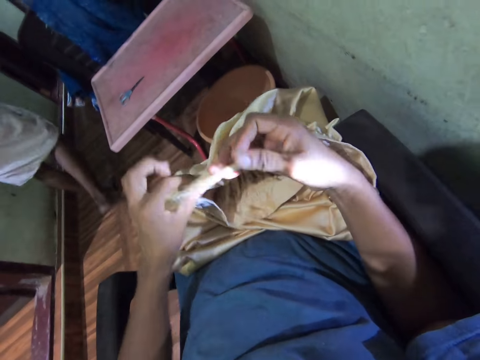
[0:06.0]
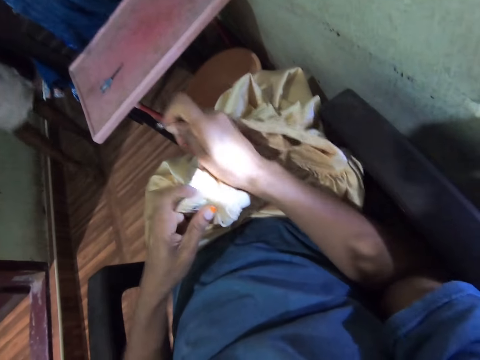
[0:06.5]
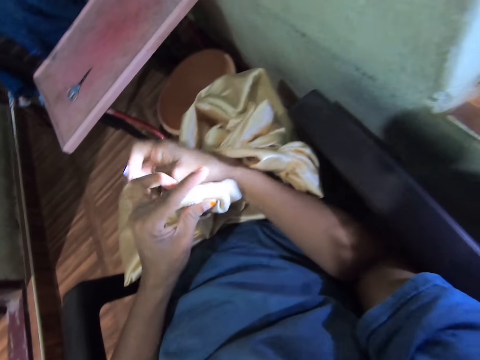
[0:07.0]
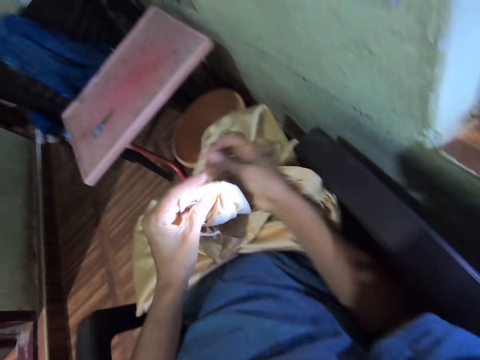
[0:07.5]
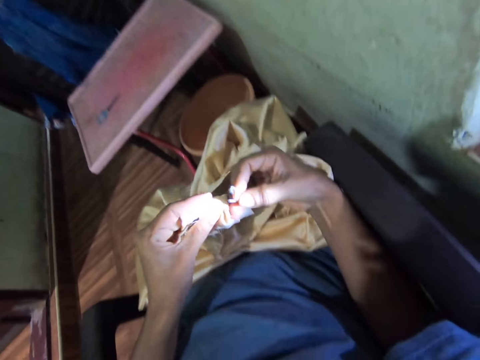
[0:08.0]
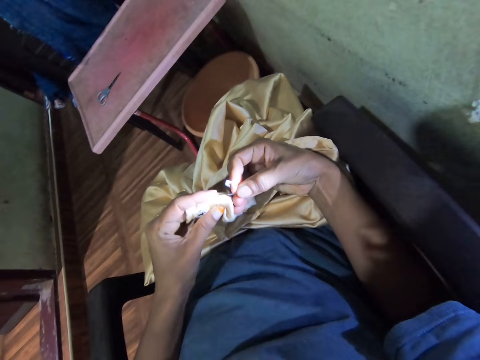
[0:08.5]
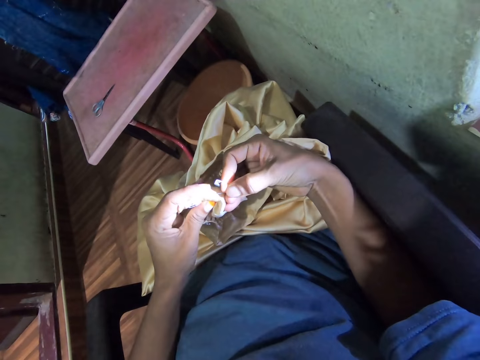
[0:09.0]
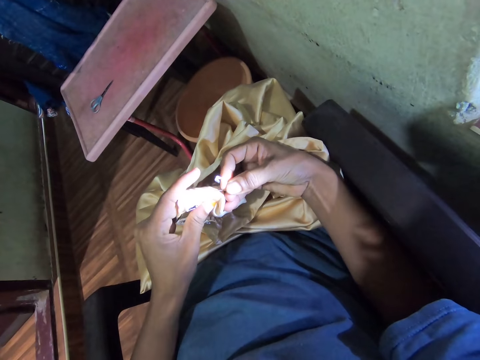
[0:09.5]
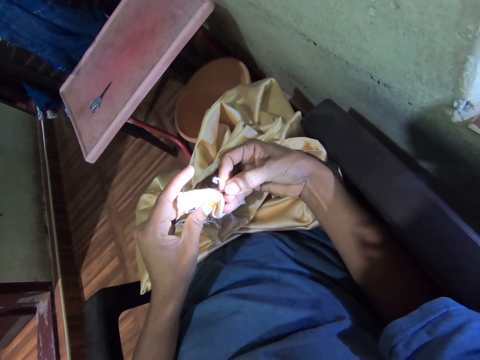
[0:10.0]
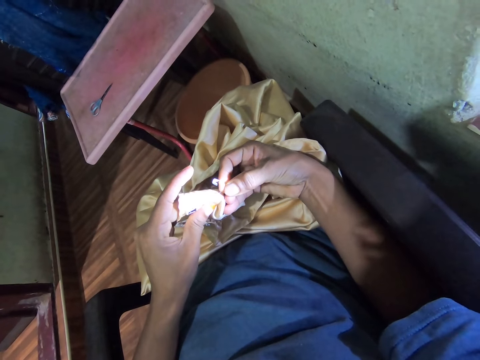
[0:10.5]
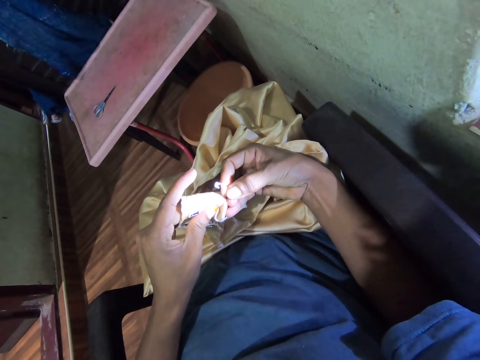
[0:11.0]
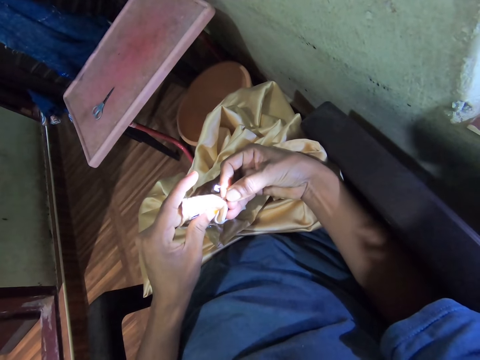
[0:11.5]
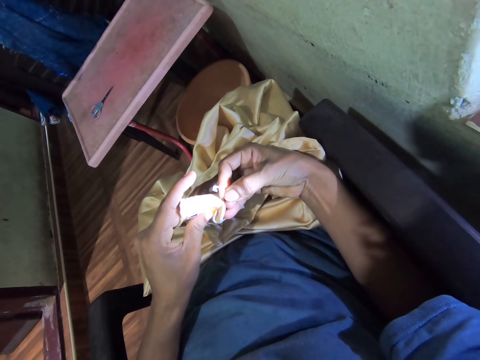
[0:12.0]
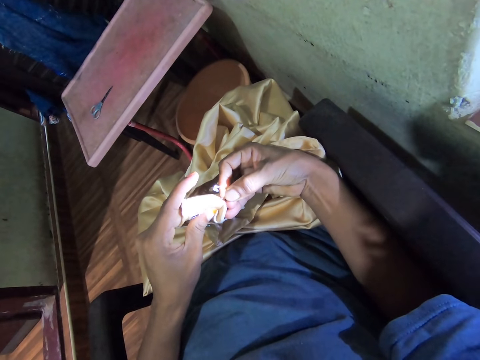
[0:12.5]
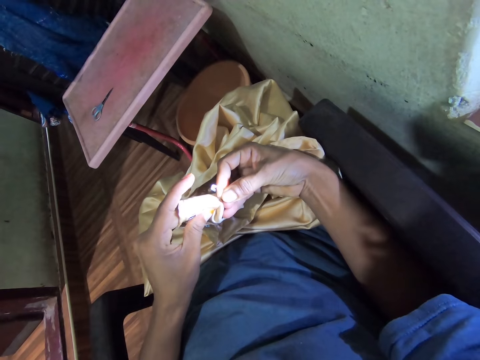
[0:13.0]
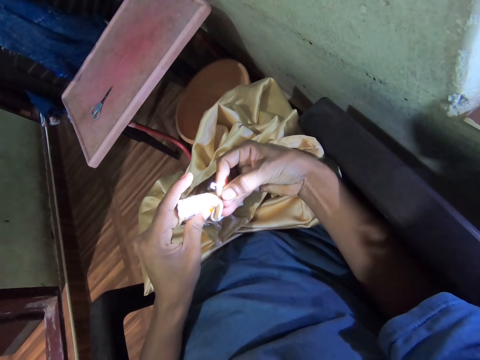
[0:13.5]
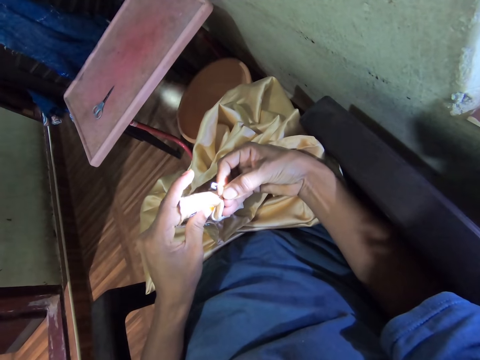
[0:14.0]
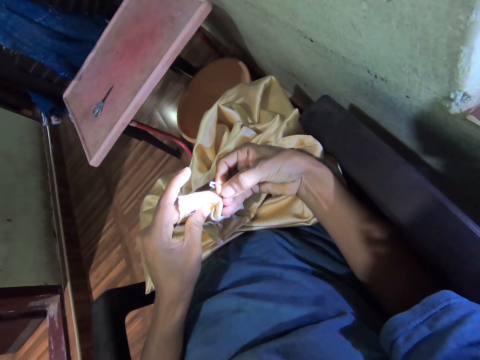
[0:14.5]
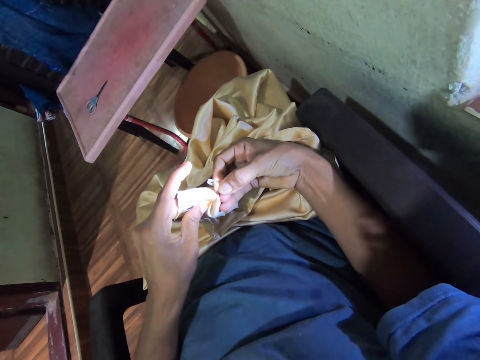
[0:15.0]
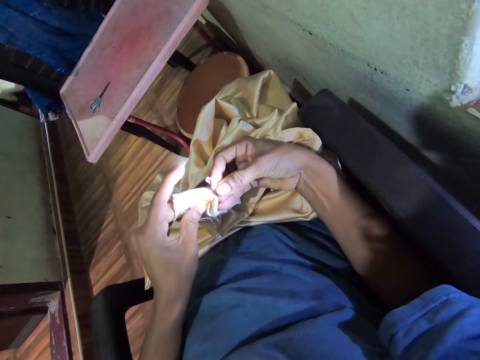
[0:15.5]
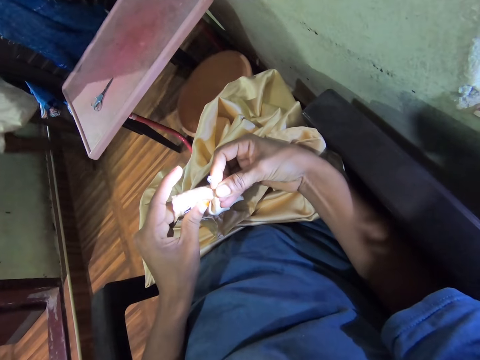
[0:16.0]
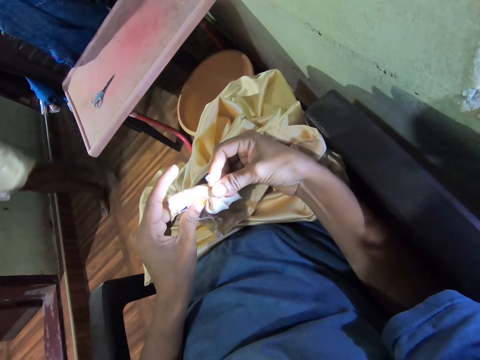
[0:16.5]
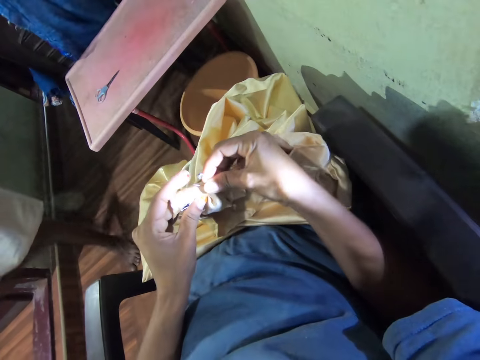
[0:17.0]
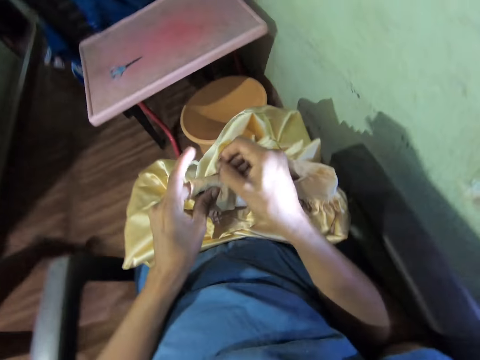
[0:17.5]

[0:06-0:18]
The camera wearer turns the cloth with the hands. They fold the cloth. They push the safety pin in the cloth. They pull the safety pin with the right hand.

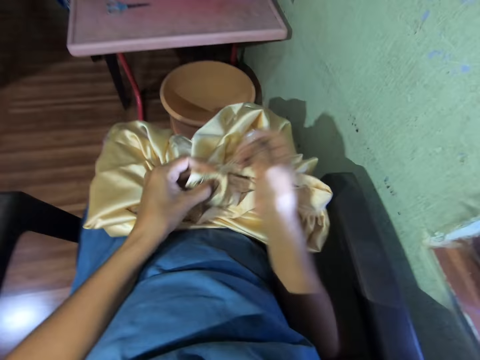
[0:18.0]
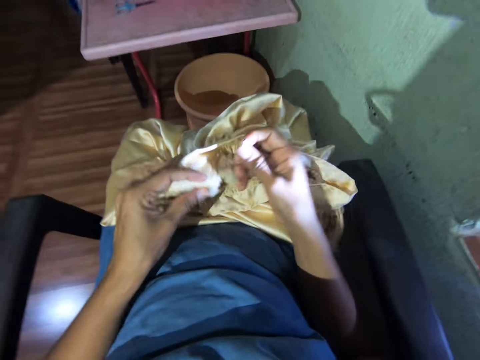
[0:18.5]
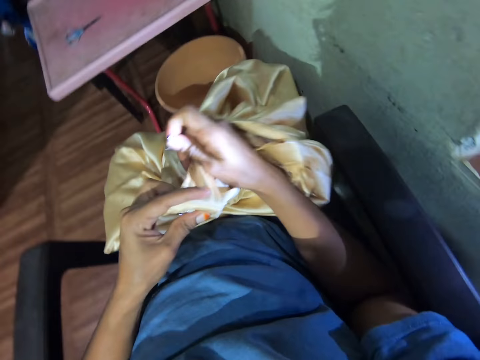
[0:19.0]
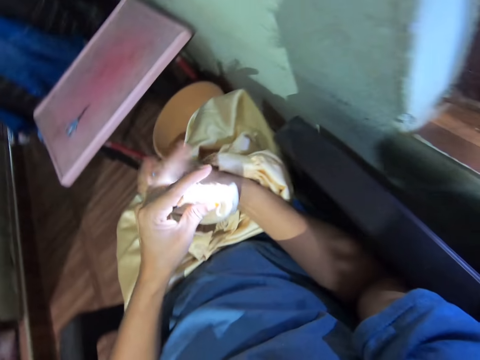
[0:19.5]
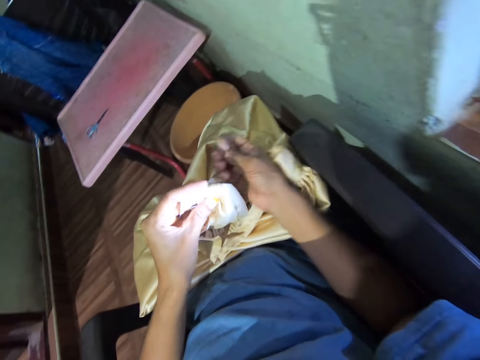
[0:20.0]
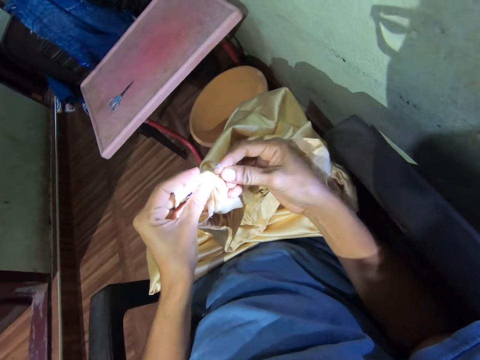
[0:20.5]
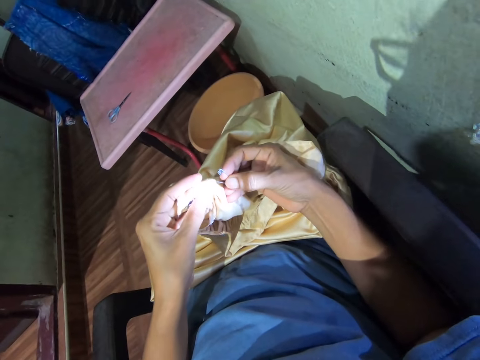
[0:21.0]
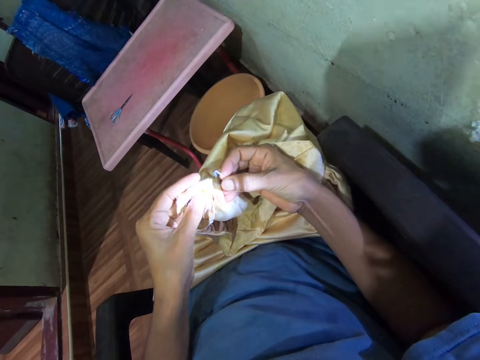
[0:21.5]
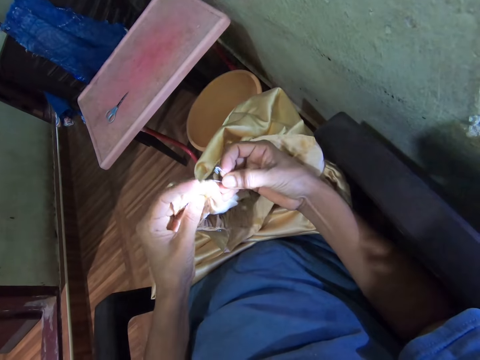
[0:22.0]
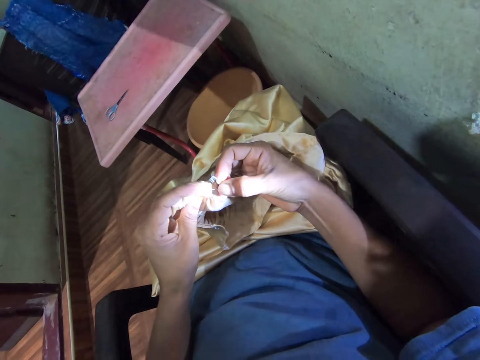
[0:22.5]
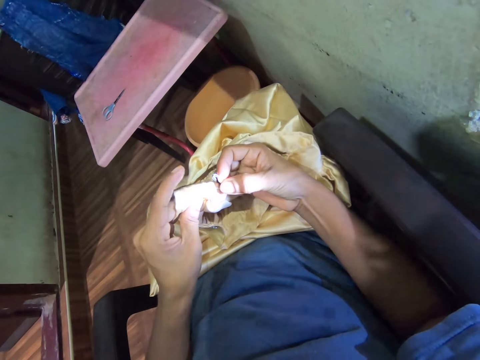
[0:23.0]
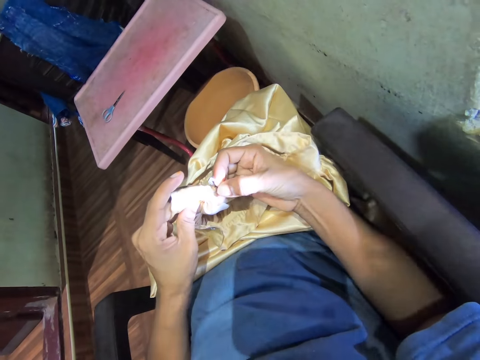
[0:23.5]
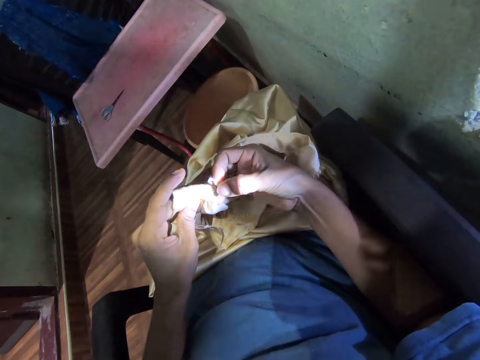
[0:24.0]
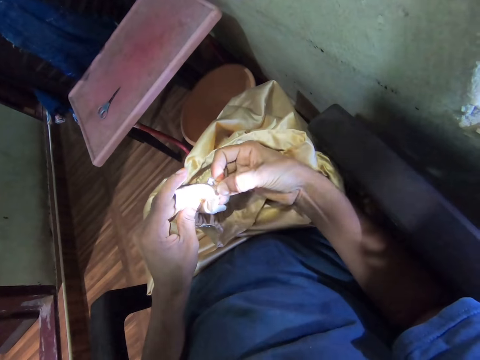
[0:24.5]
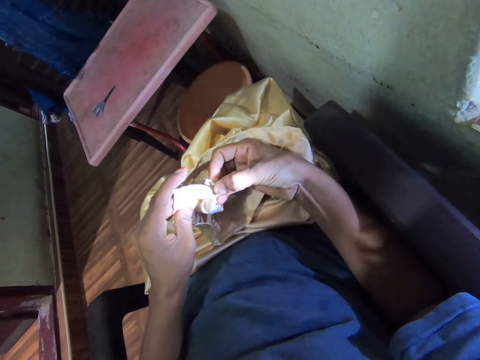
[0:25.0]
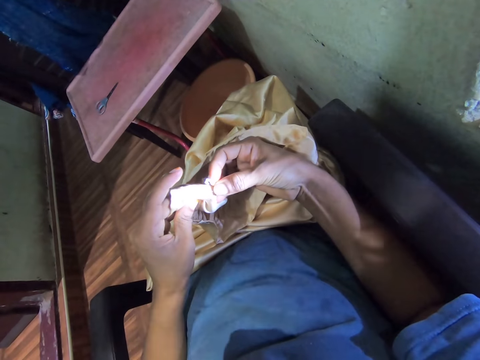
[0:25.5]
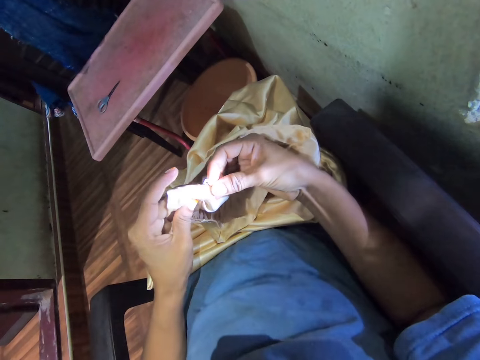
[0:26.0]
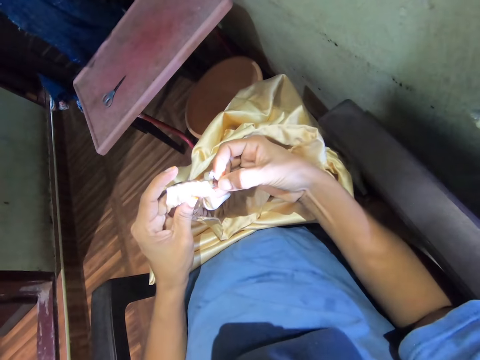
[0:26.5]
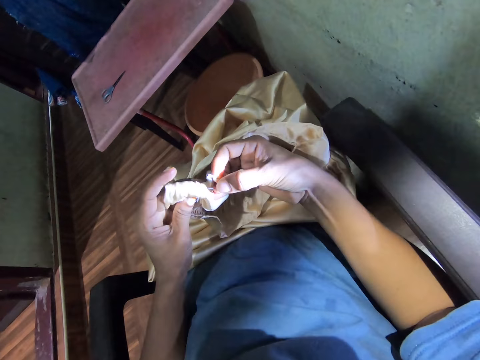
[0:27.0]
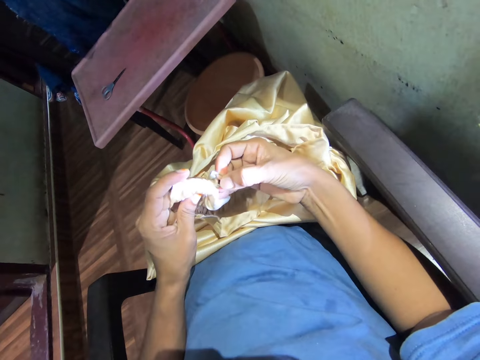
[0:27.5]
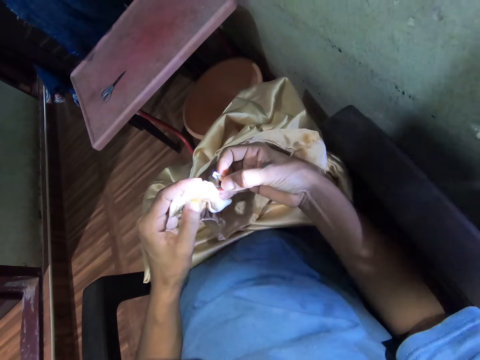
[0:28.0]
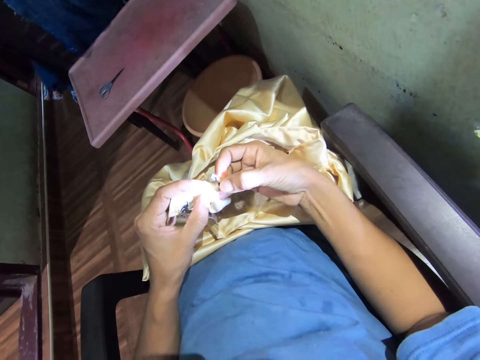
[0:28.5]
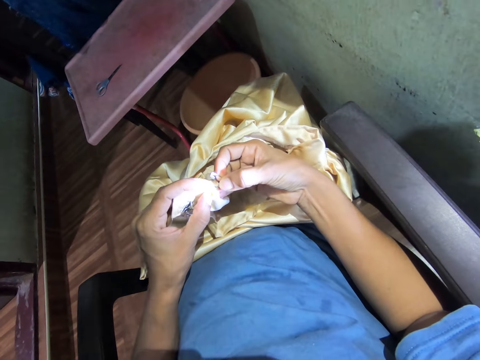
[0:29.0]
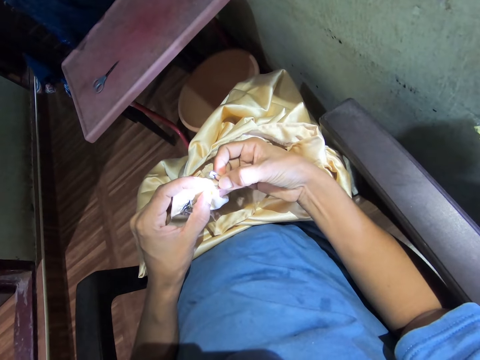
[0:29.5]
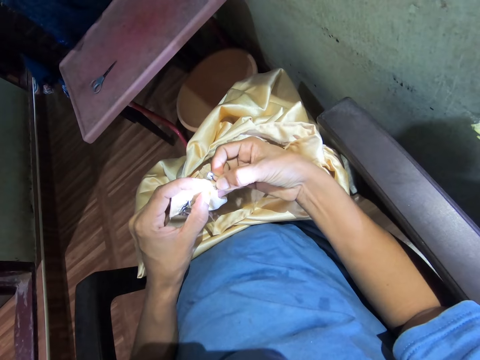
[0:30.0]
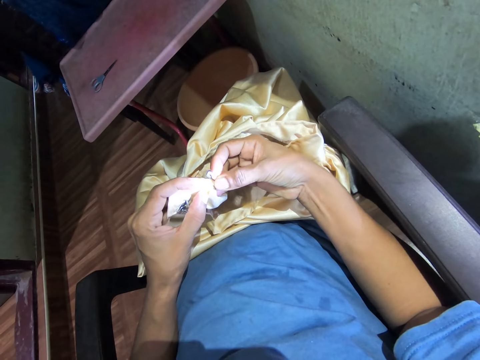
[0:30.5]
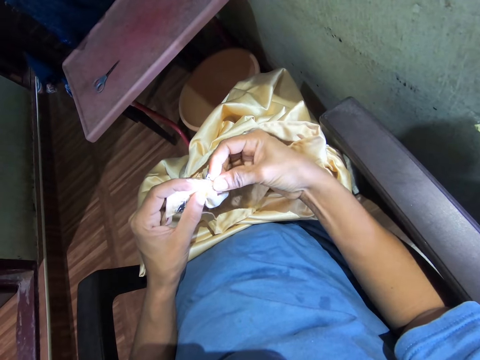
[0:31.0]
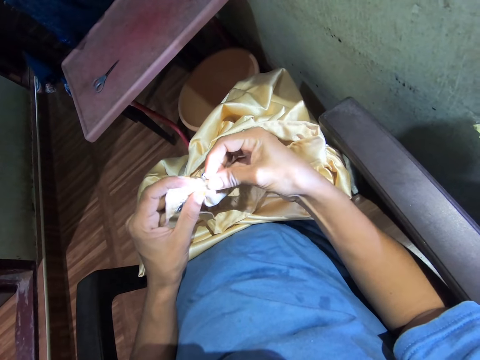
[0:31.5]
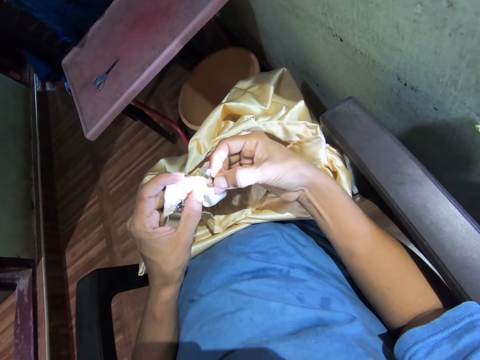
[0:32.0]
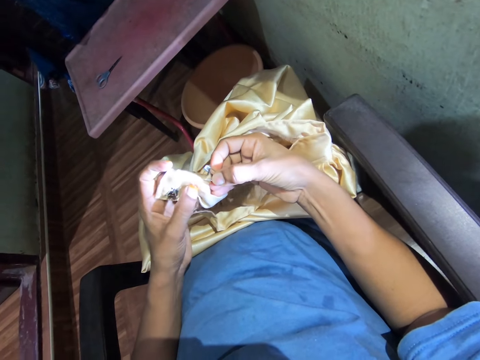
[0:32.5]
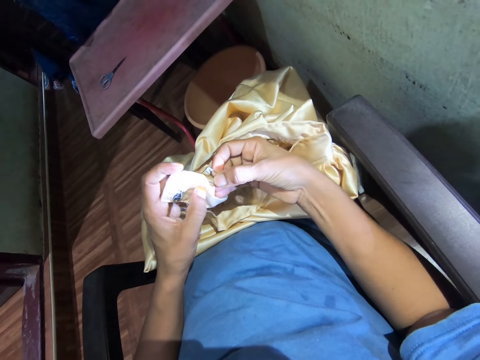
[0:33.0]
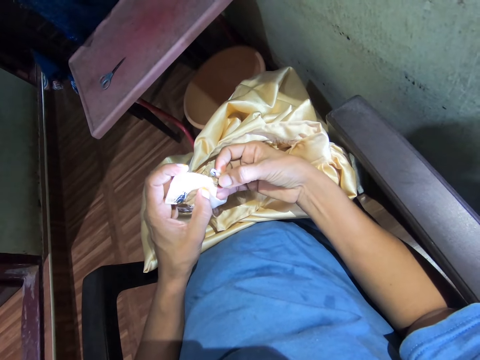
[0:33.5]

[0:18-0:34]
The camera wearer adjusts the cloth with the hands. They hold the cloth. They fold the cloth. They hold a pin. They push the safety pin in the cloth.
